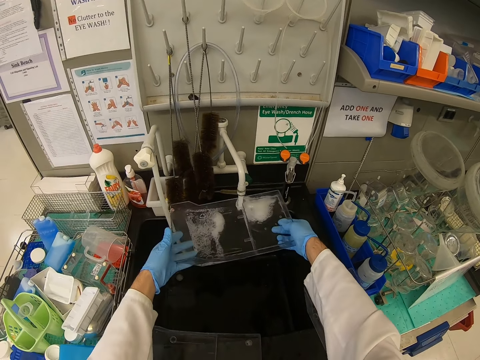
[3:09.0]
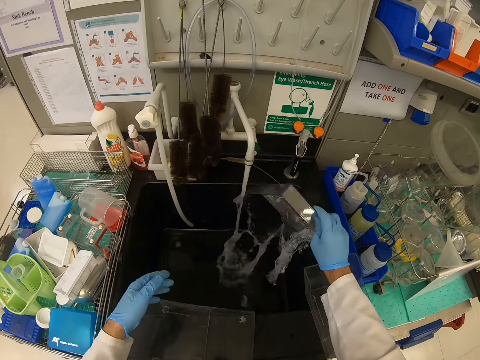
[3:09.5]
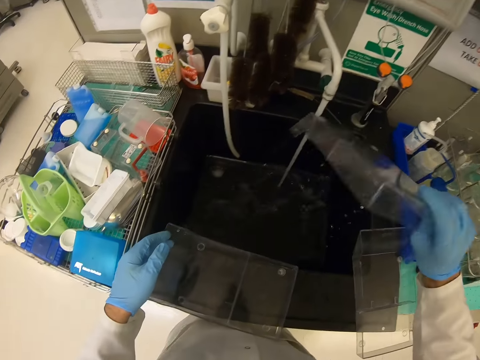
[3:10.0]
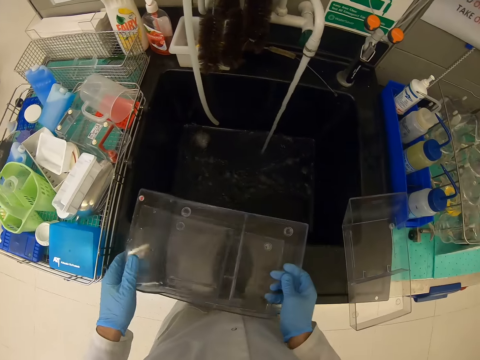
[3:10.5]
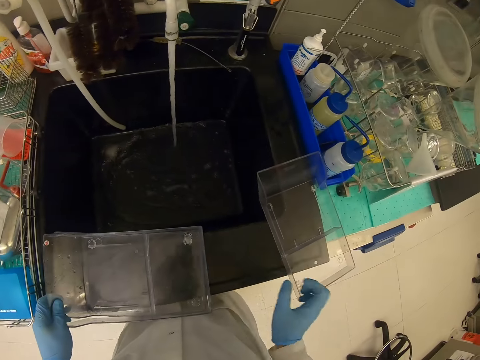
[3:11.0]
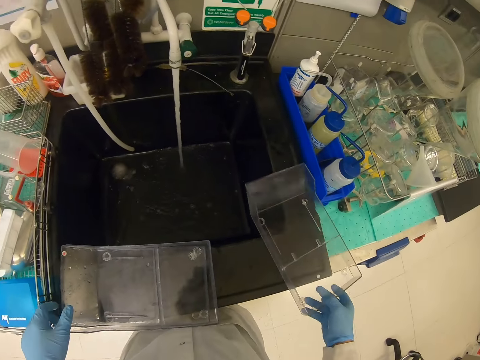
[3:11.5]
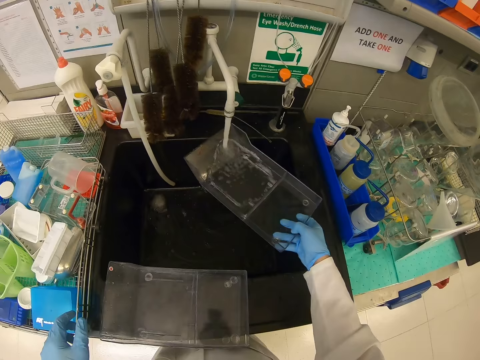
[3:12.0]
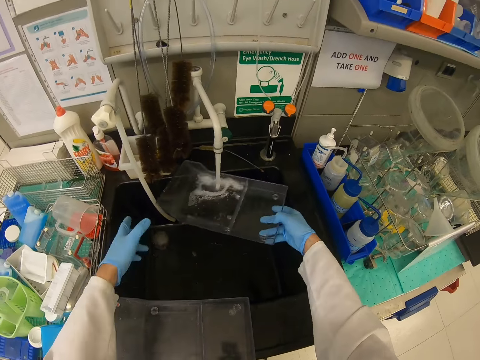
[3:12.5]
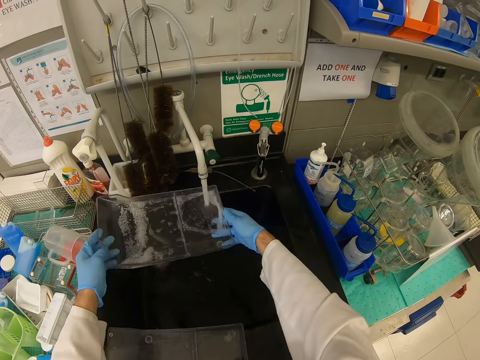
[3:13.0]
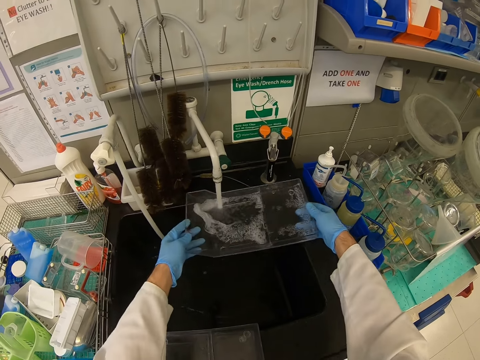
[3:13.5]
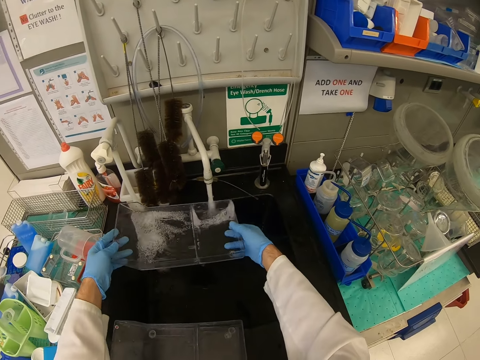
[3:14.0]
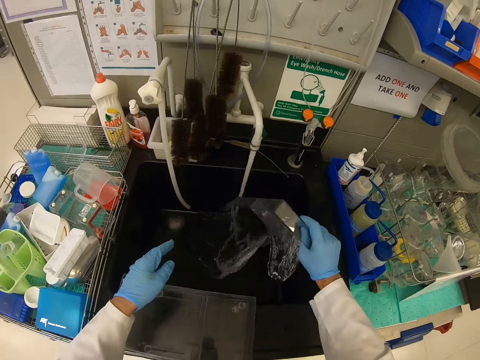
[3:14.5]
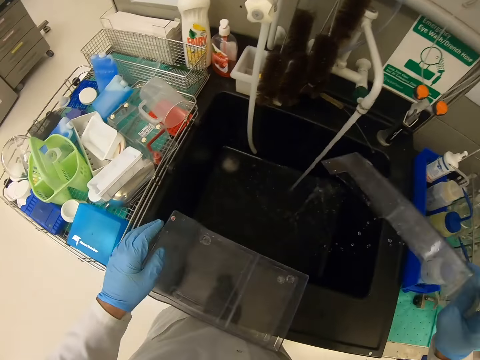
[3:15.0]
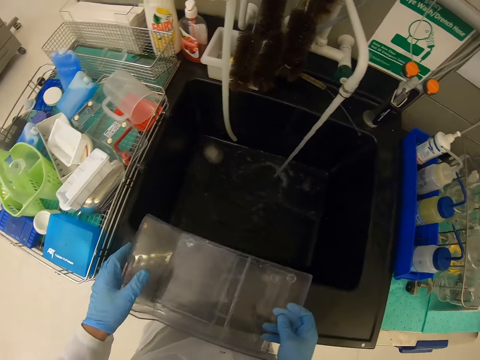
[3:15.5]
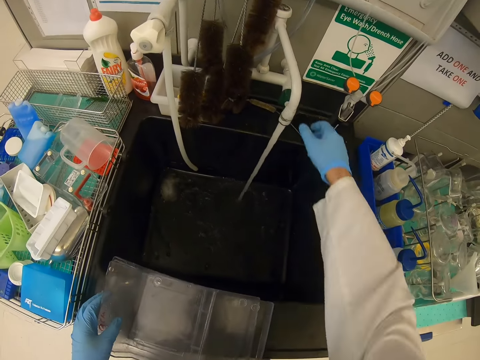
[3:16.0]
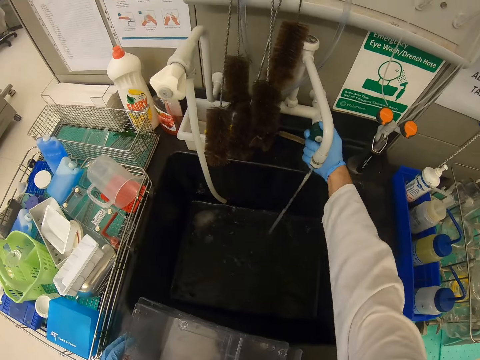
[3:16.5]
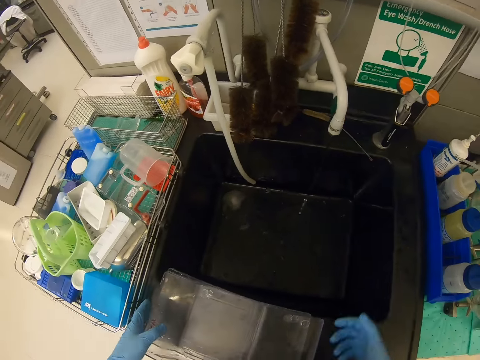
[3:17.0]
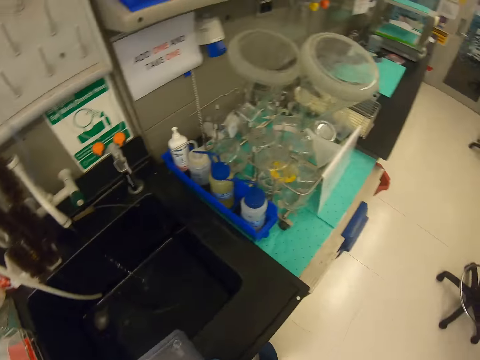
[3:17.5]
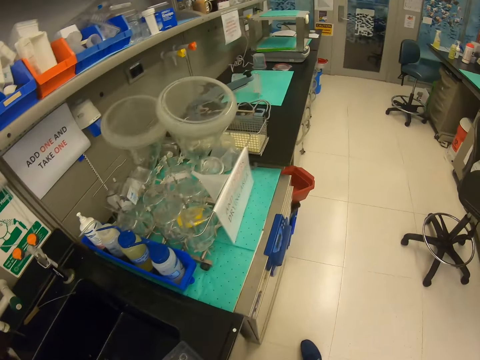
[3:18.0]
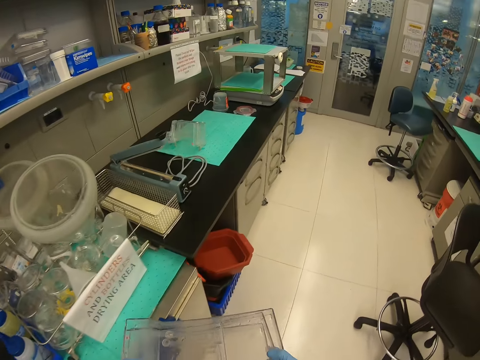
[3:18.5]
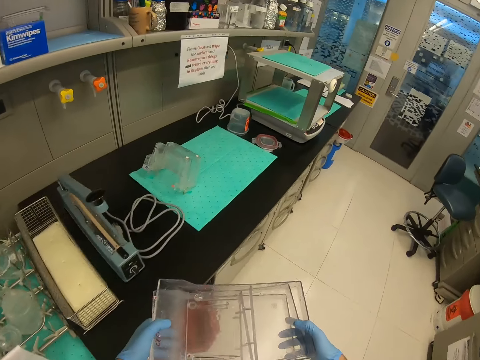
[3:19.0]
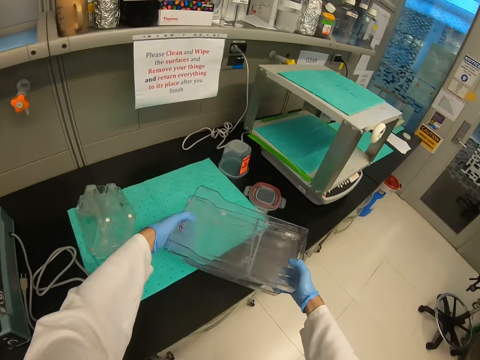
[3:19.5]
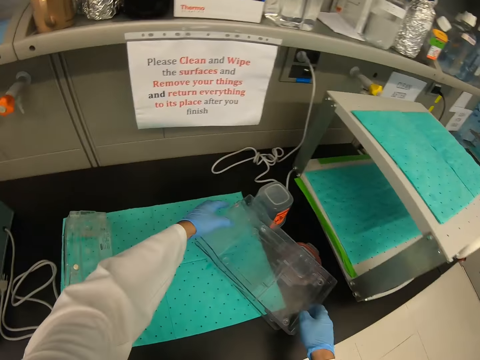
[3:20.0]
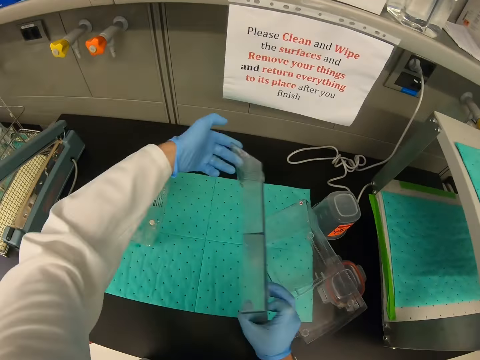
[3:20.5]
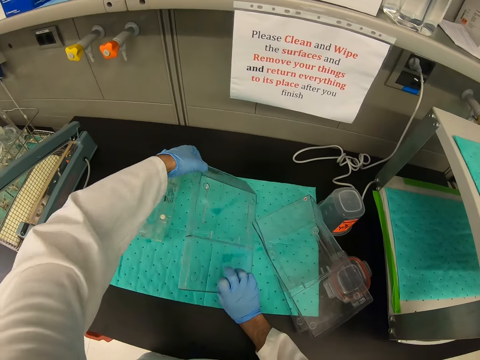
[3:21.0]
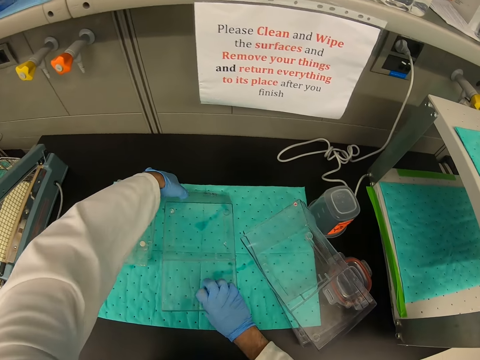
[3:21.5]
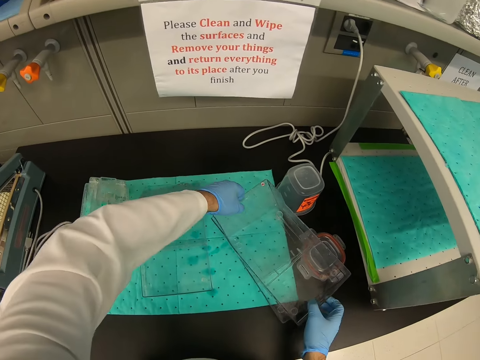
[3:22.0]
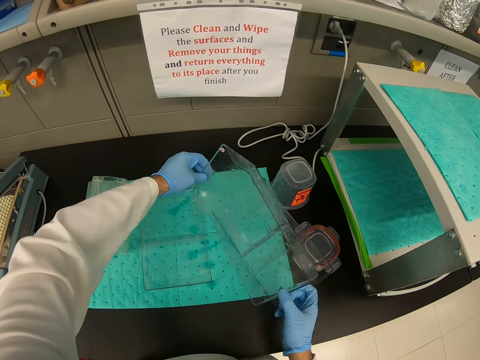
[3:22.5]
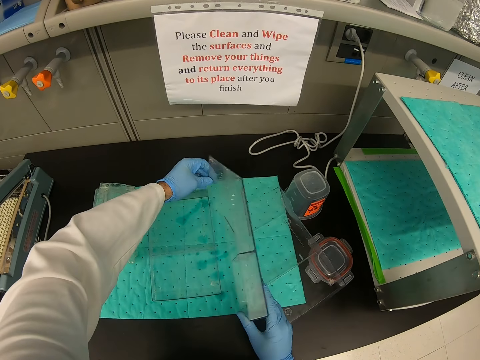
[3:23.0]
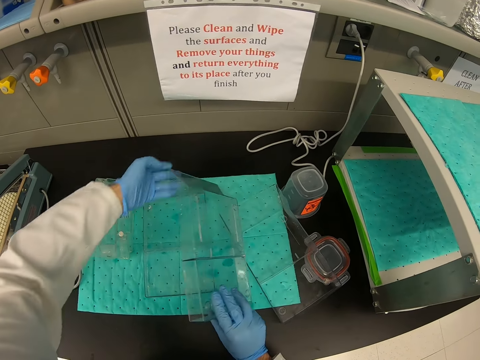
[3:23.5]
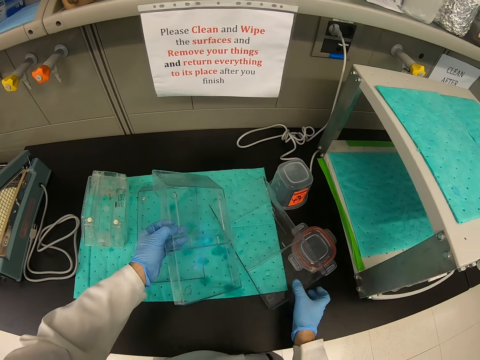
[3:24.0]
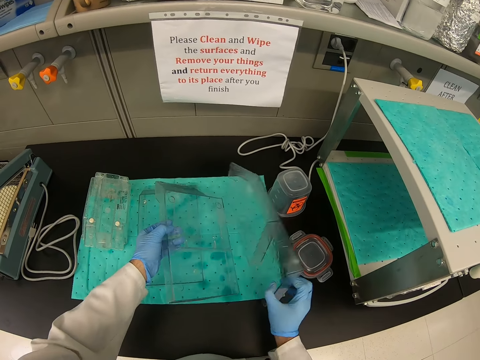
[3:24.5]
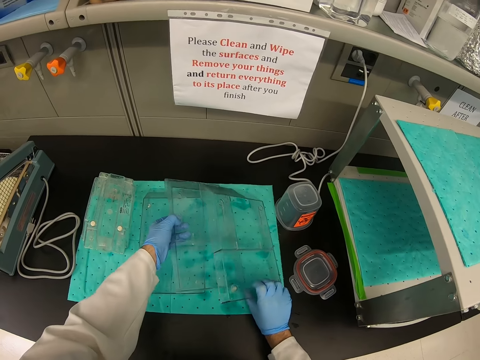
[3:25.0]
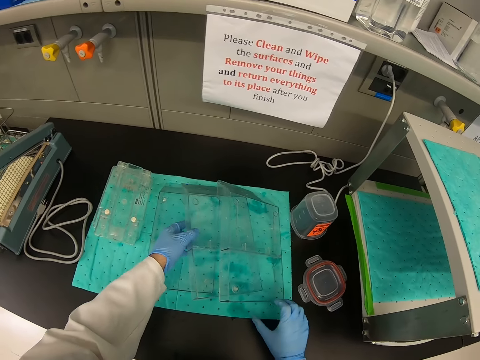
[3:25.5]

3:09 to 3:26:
The camera wearer turns off the tap. They walk around the house. They put something on the table. They adjust something. They turn something upside down.

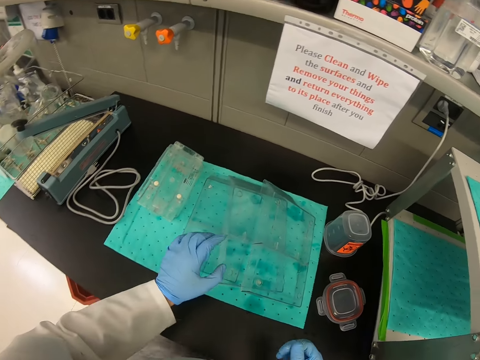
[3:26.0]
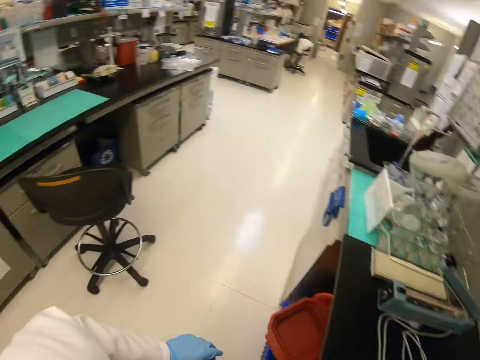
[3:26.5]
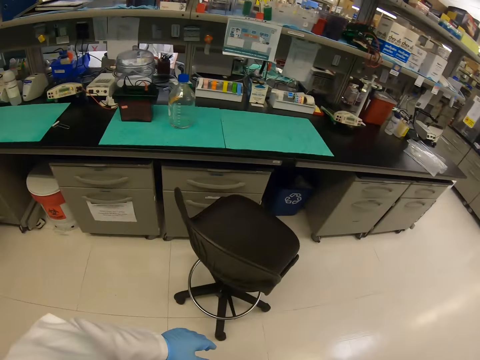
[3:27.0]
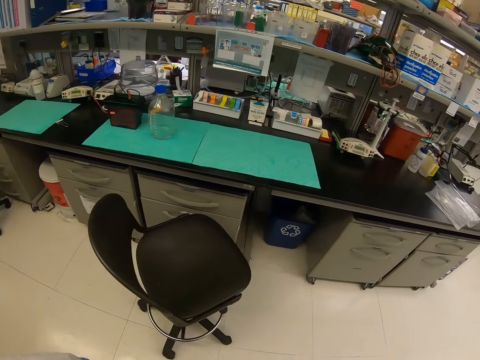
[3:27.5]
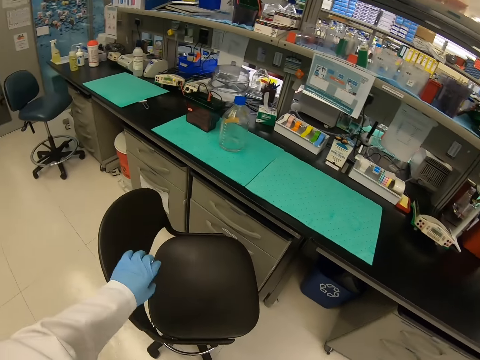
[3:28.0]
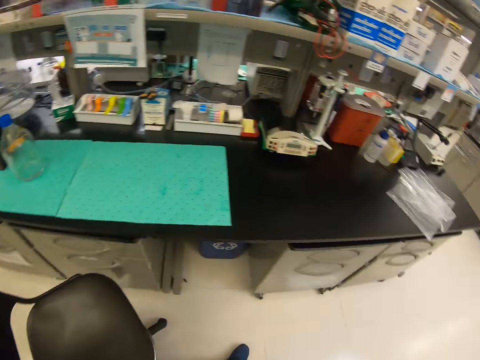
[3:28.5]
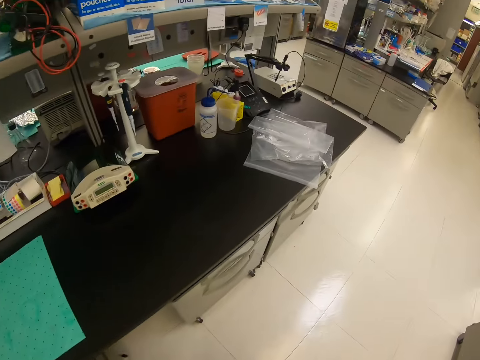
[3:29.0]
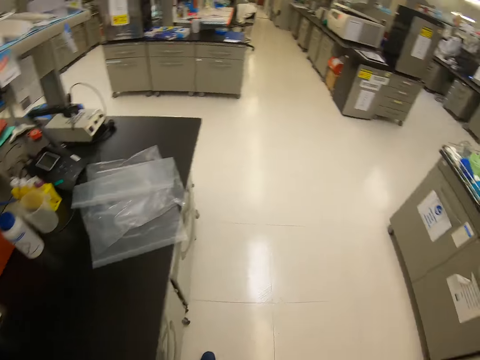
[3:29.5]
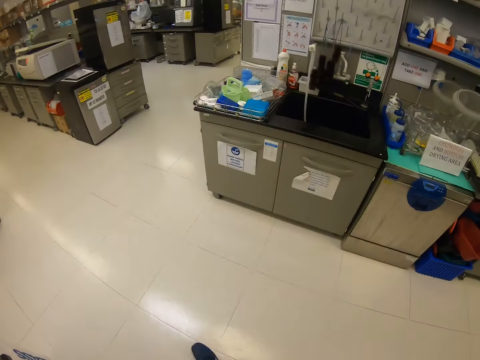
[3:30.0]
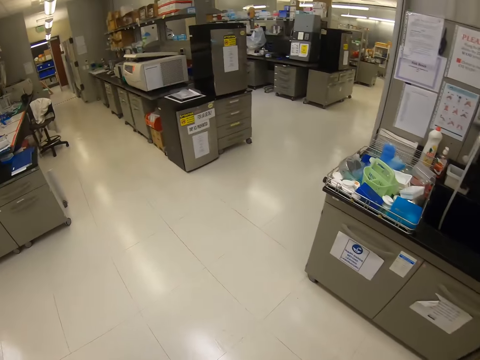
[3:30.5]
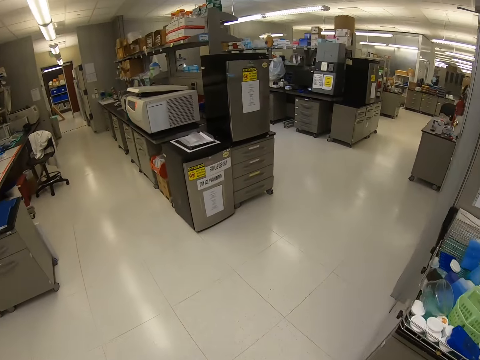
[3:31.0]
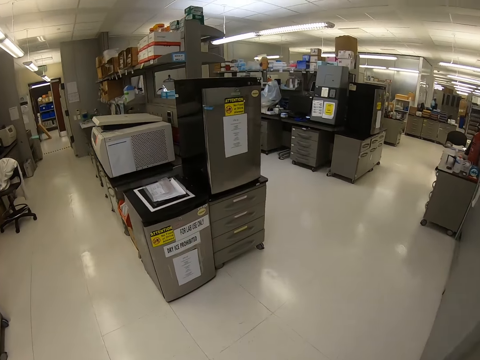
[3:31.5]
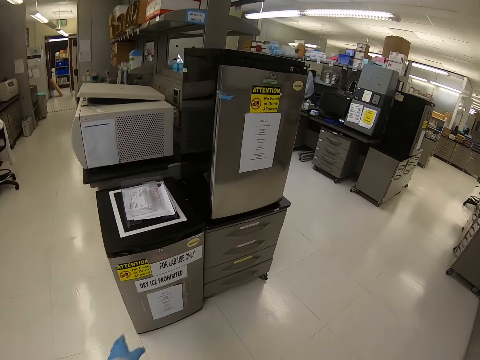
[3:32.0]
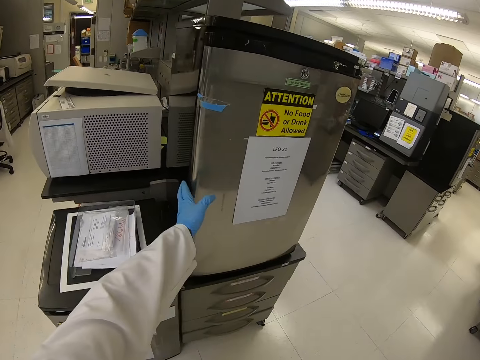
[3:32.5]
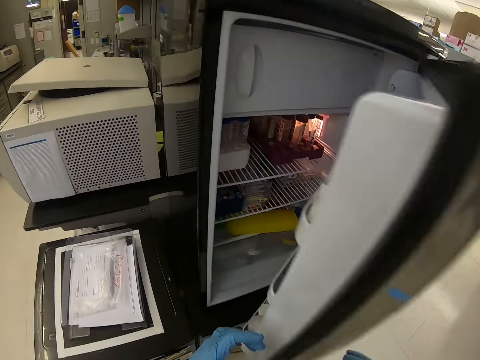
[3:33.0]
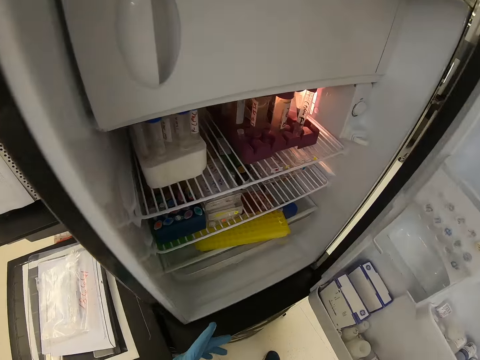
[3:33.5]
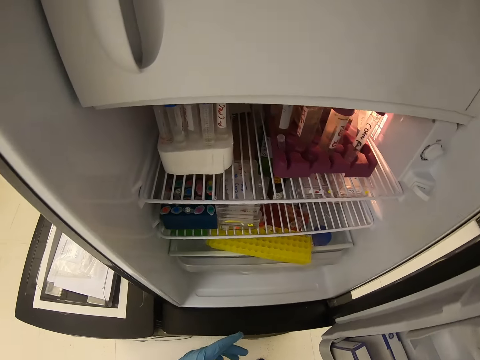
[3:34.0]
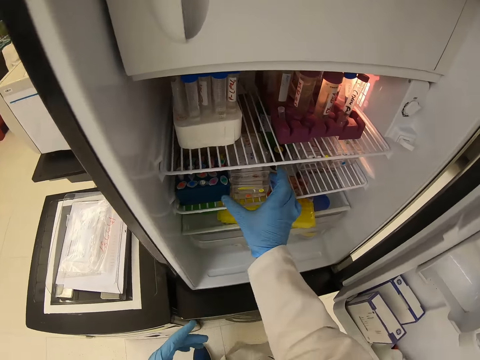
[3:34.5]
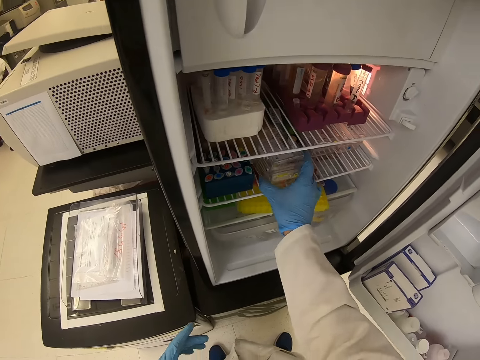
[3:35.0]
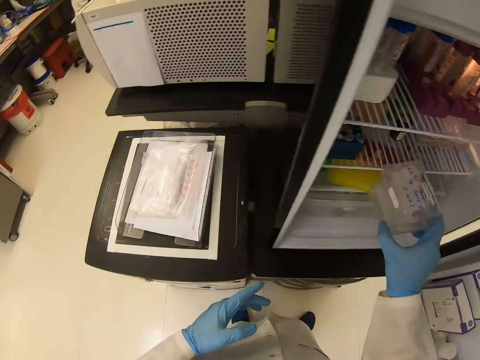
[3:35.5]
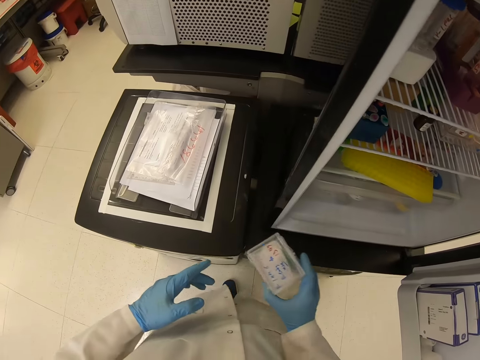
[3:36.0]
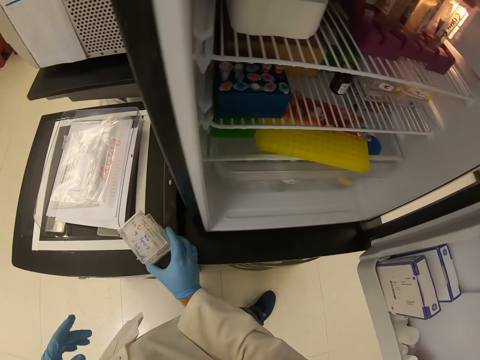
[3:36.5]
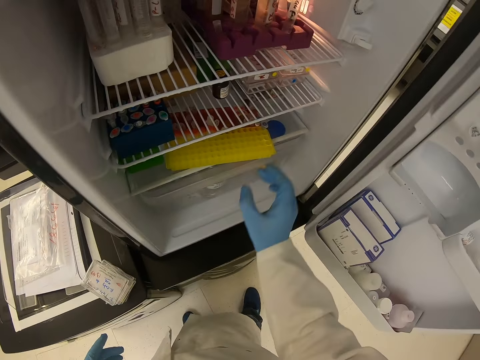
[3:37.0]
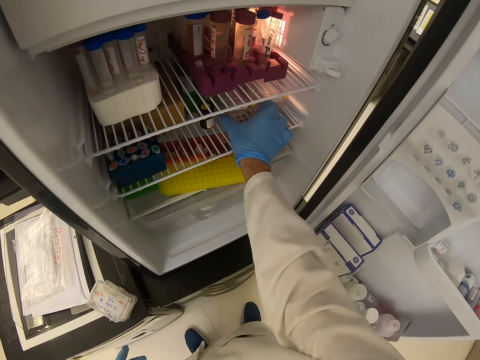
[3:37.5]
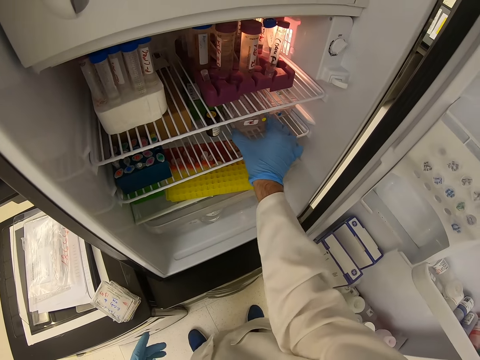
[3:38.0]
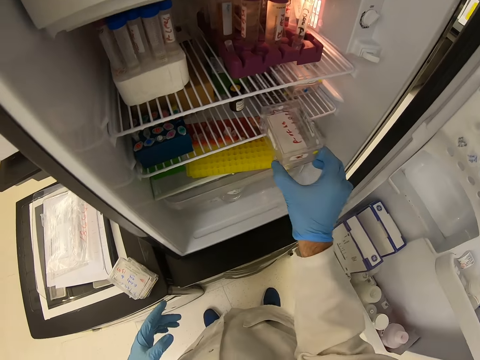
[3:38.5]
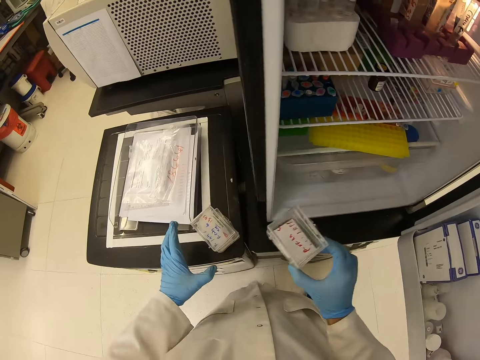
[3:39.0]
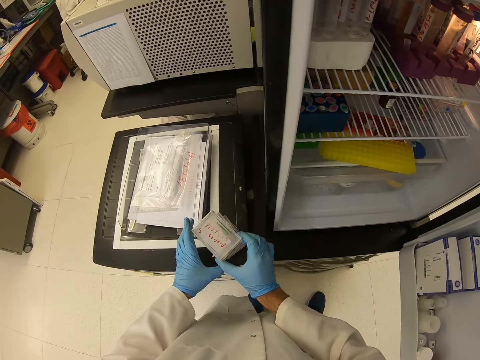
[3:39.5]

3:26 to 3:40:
The camera wearer walks around the house. They open the fridge. They take items from the fridge.
